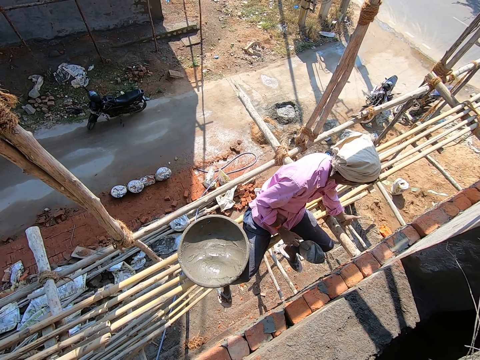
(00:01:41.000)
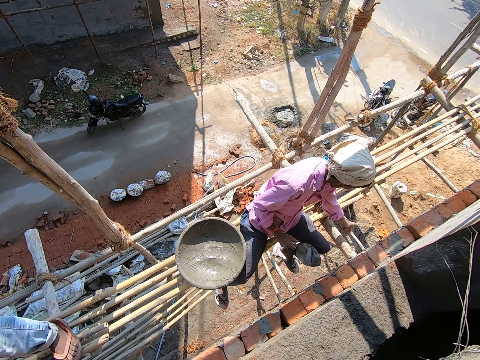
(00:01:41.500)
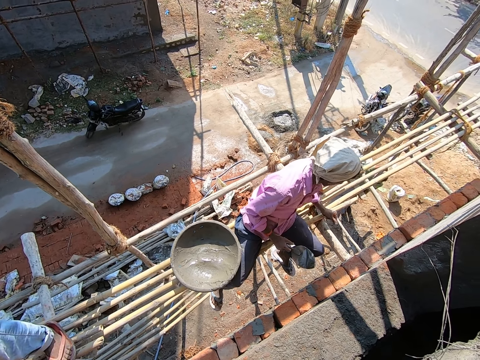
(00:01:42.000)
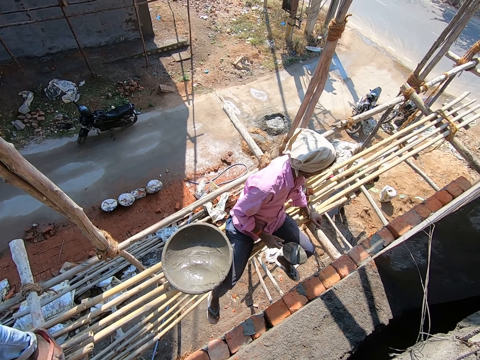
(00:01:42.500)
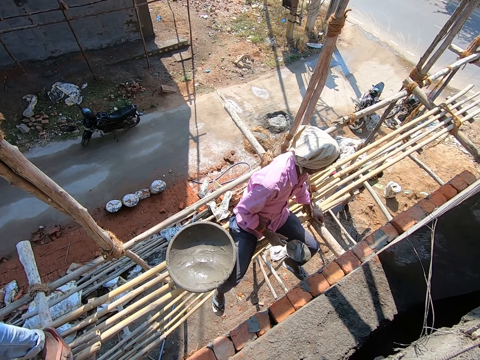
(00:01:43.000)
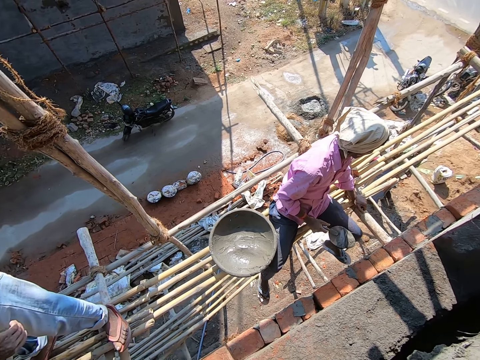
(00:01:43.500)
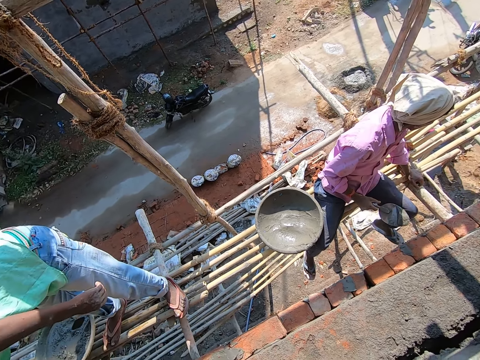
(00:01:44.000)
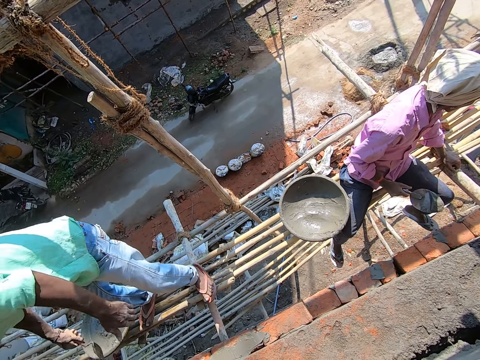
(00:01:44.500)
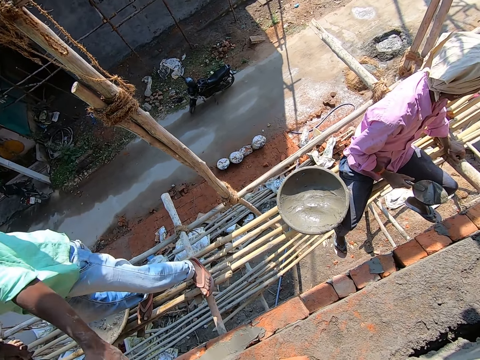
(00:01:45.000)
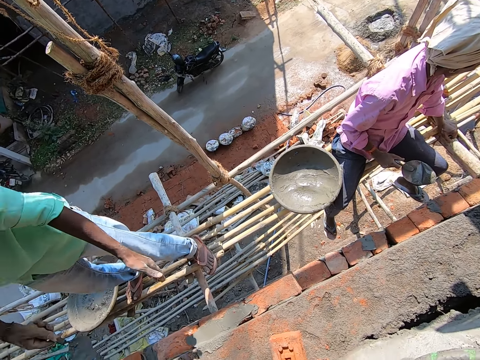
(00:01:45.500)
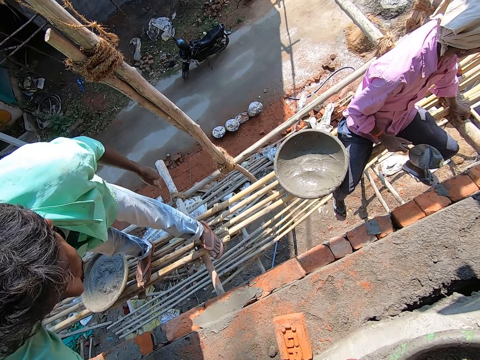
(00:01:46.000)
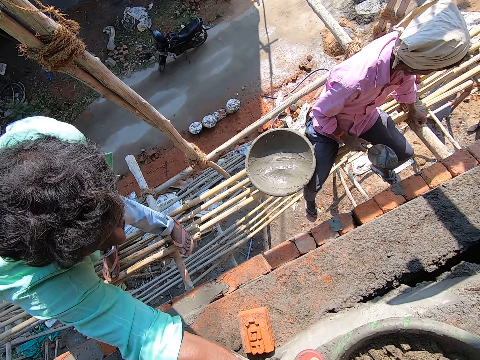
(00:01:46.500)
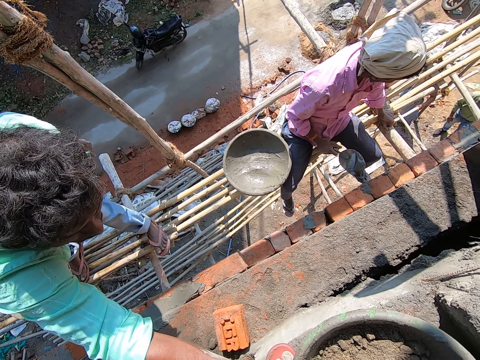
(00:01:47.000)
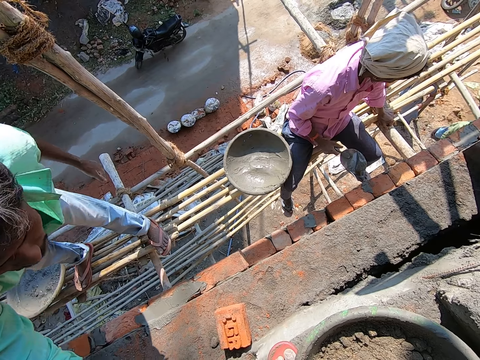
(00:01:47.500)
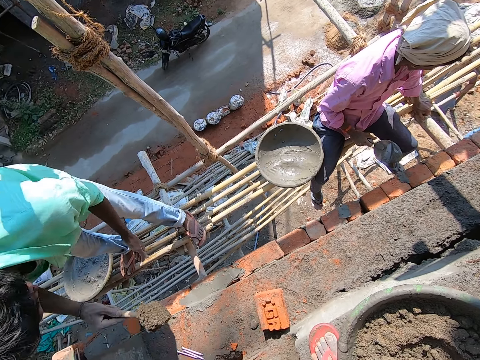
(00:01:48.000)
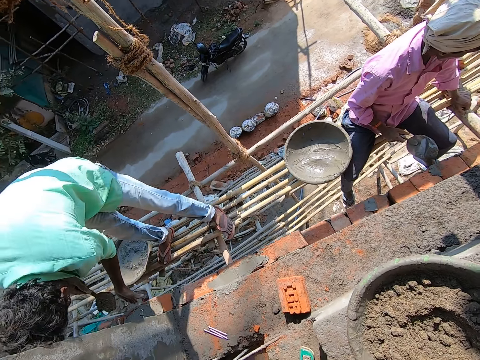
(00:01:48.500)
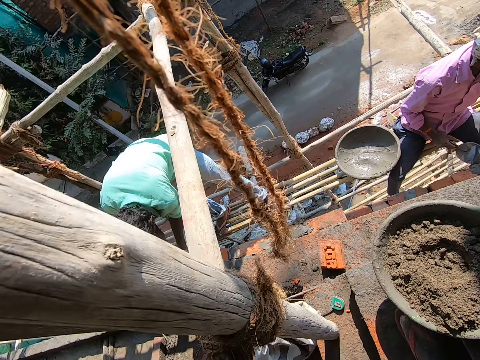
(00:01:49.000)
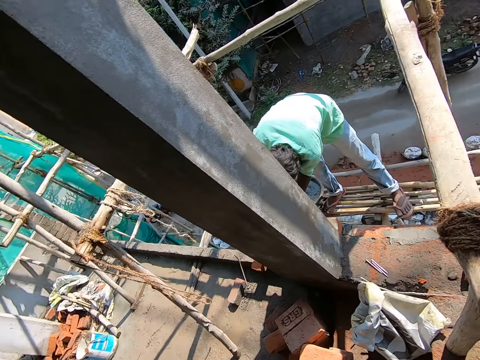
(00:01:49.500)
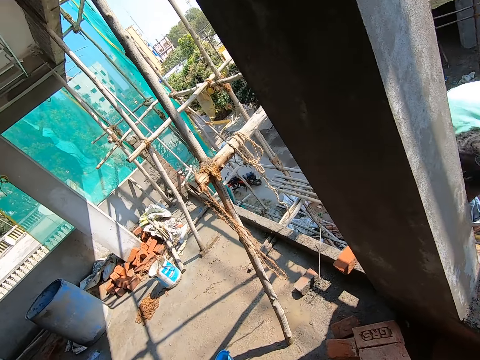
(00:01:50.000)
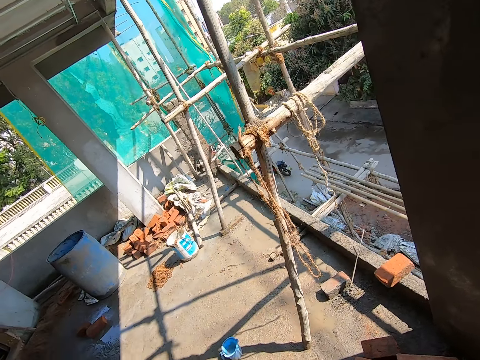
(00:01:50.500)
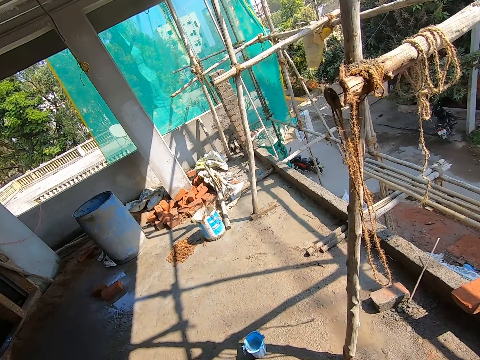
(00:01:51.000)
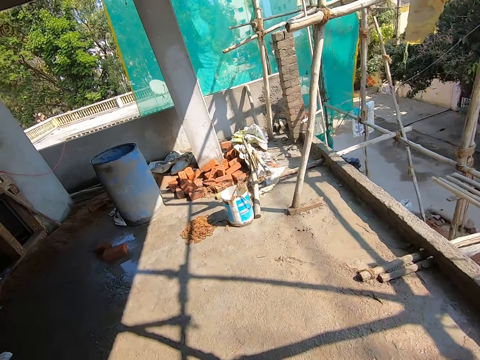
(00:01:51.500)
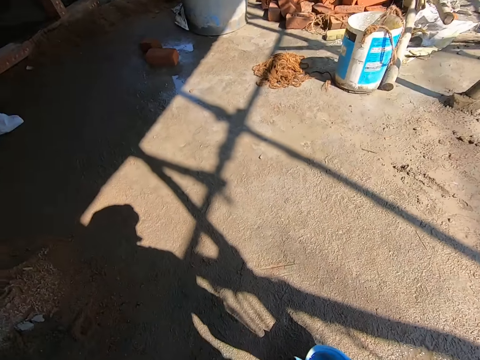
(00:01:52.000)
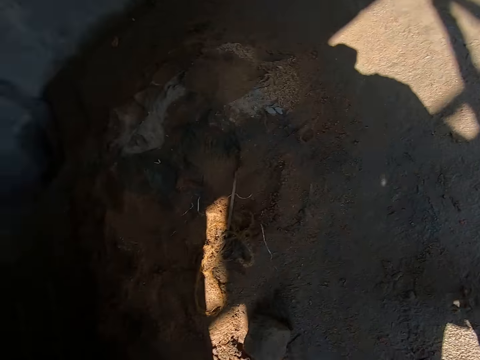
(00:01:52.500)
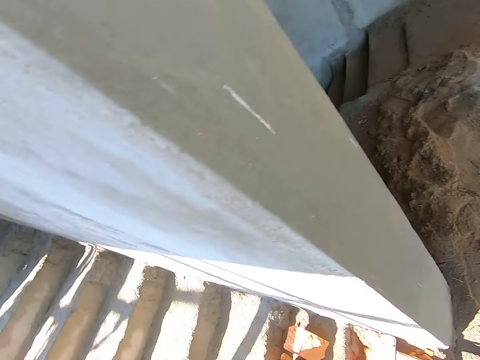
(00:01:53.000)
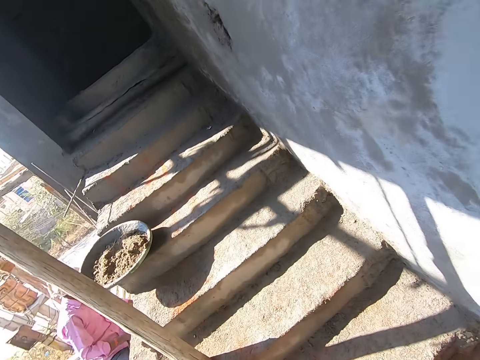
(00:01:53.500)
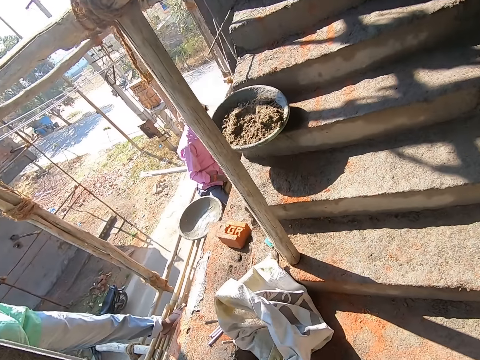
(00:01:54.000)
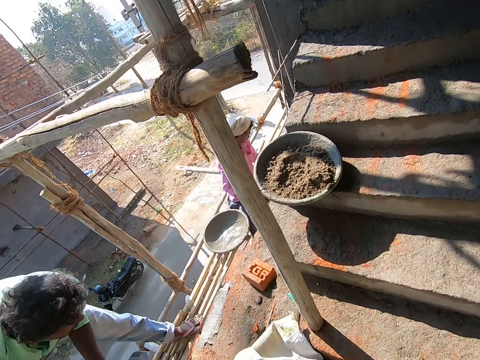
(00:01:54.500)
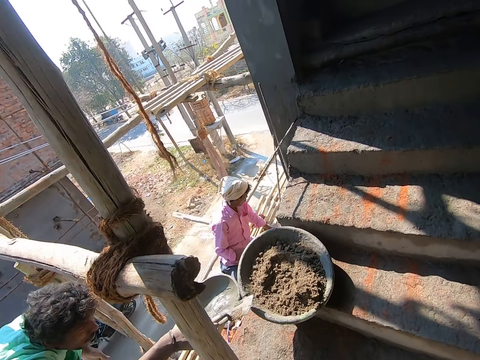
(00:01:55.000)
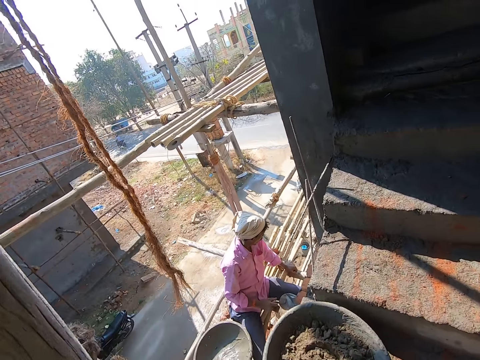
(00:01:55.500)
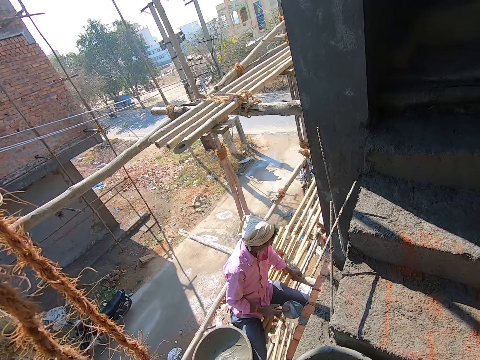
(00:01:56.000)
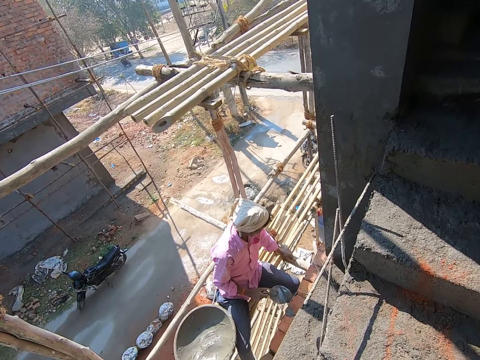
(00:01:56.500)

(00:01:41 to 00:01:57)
A man hits a trowel on a head pan on the scaffold with his right hand. The camera wearer walks on the floor. They turn around. They walk on the floor. Another man packs sand from the head pan on the staircase step with the trowel in his right hand.

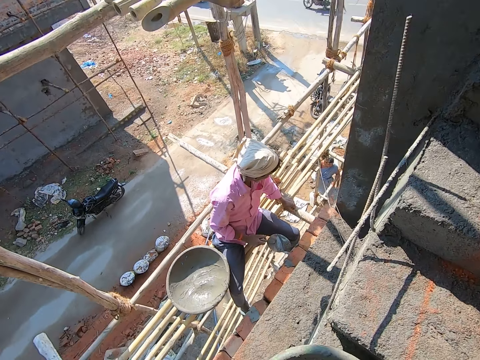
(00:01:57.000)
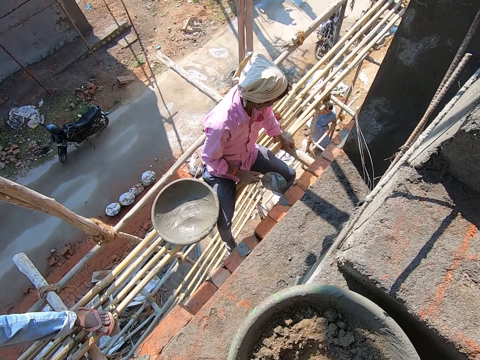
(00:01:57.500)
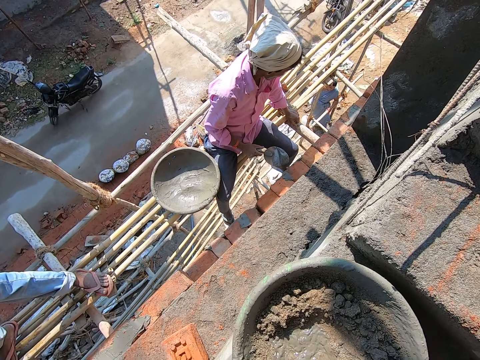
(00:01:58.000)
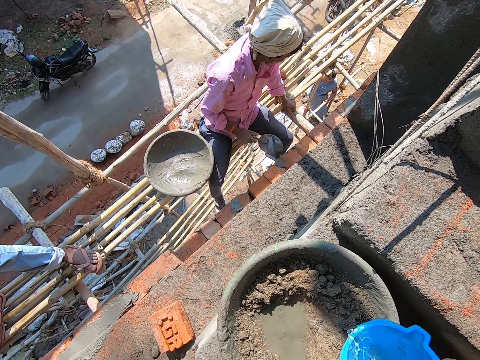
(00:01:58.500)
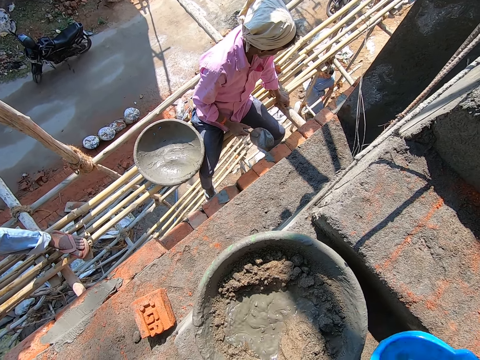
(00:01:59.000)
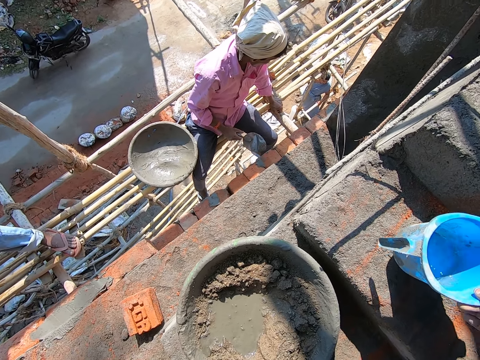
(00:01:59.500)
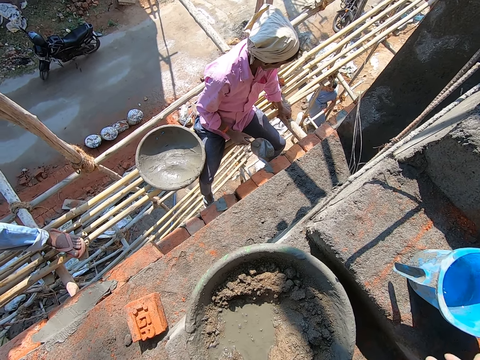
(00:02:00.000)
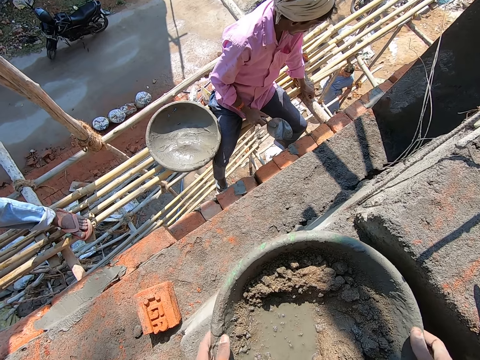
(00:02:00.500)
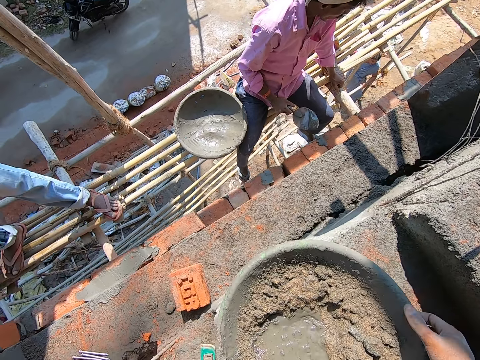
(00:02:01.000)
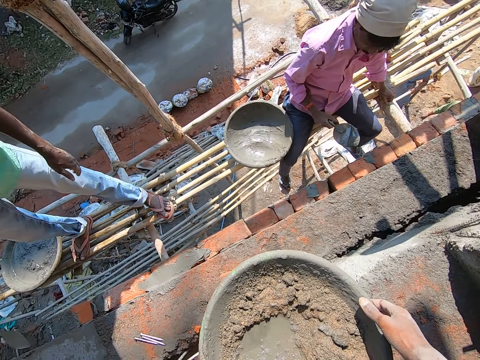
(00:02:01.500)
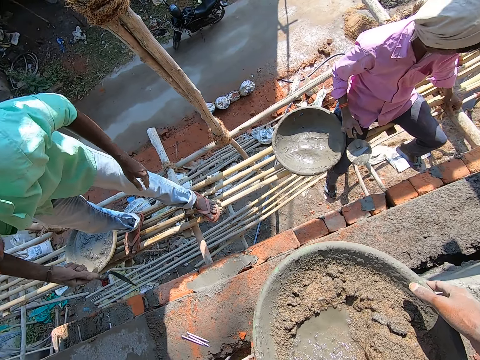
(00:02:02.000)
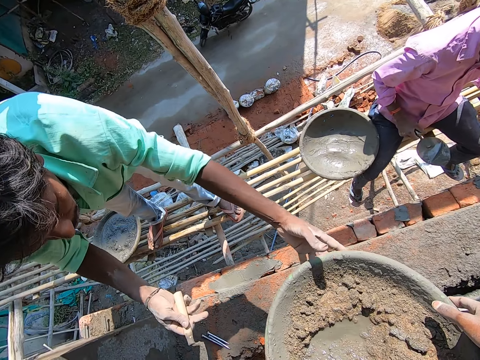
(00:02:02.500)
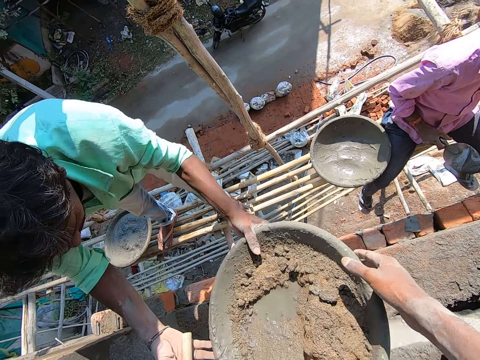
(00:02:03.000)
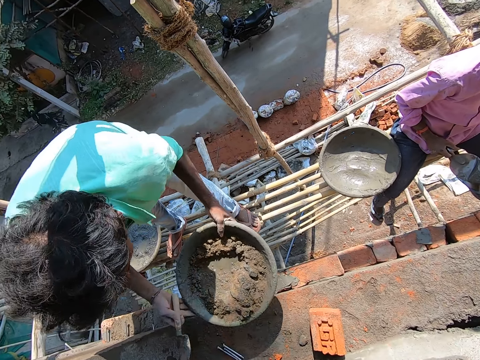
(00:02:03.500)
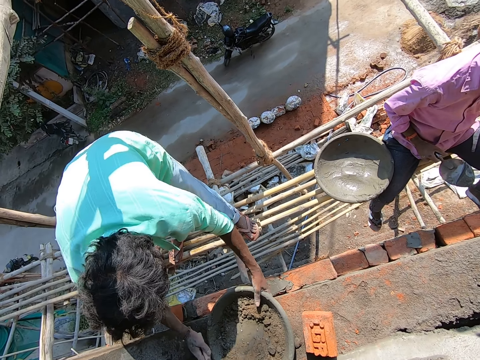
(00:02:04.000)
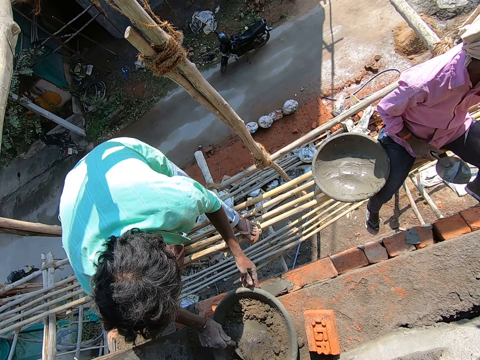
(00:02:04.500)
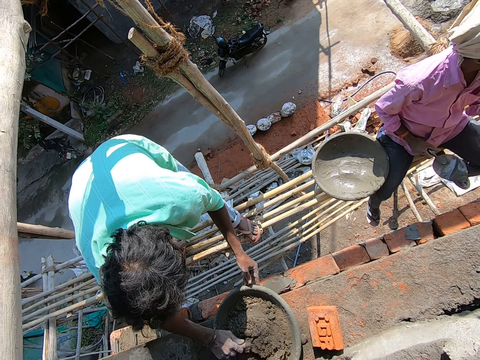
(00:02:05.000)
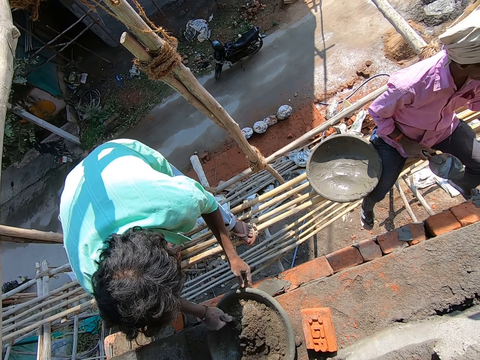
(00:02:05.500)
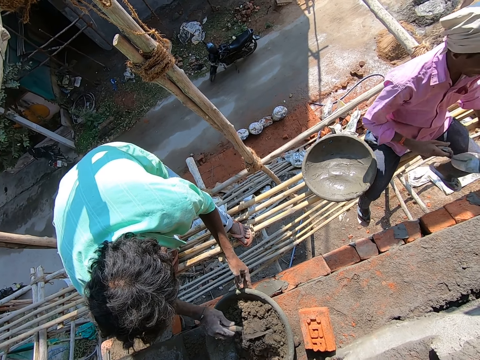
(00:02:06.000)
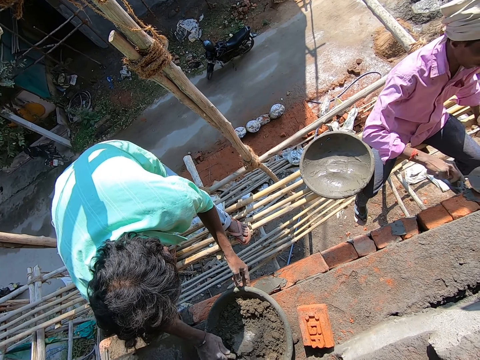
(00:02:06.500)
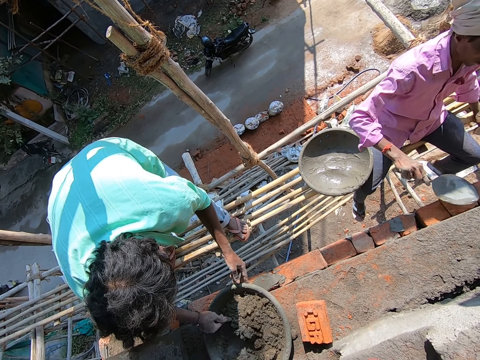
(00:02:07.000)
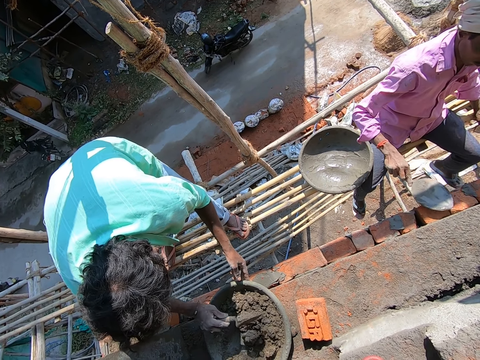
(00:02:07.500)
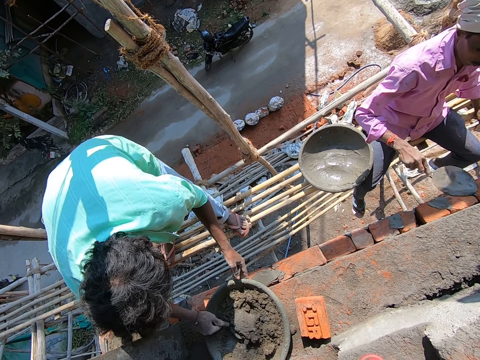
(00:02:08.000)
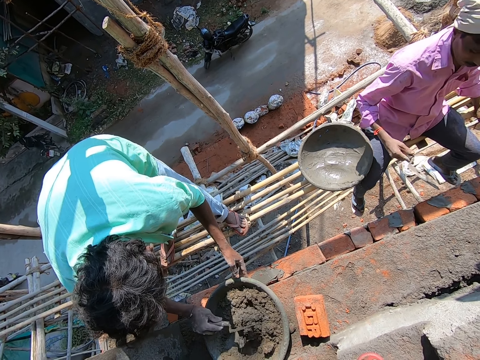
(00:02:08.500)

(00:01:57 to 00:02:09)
The camera wearer pours water into the head pan or concreter tray on the staircase step with a cup in his right hand. He drops the cup on a staircase step with his right hand. He gives a man the concreter tray. He picks the head pan from the staircase step with both hands. The man plasters mortar on a brick with the trowel in his right hand. The man takes the head pan from the camera wearer's hands with his left hand. The man drops the head pan on a slab with both hands. The camera wearer looks around. Another man interacts with a third man. The first man mixes the sand and water in the head pan with the trowel in his right hand. The second man plasters mortar on the brick with the trowel in his right hand.
